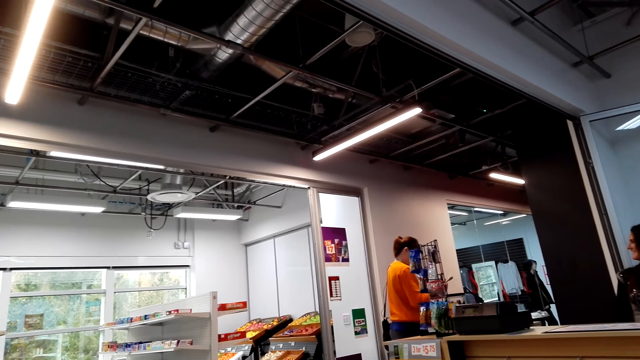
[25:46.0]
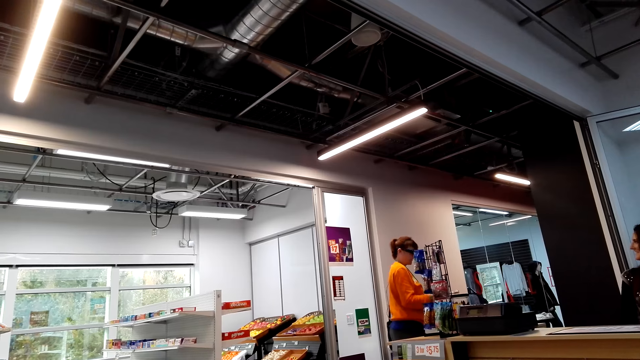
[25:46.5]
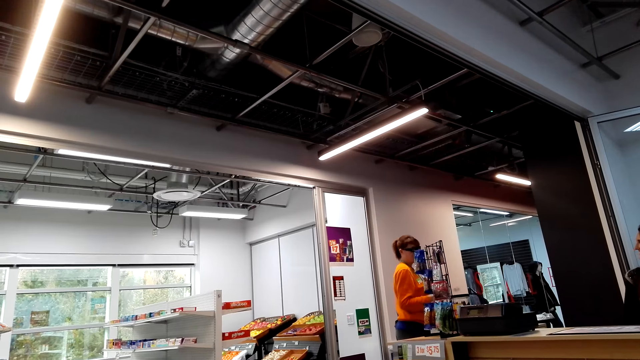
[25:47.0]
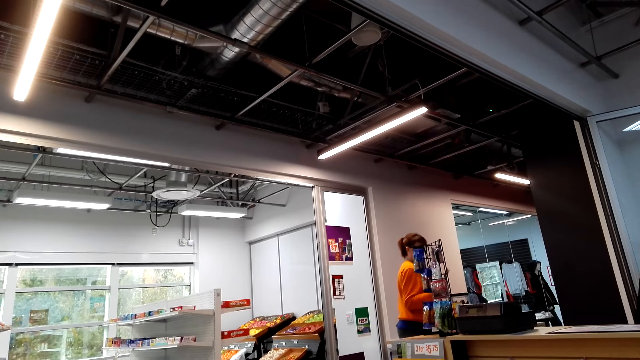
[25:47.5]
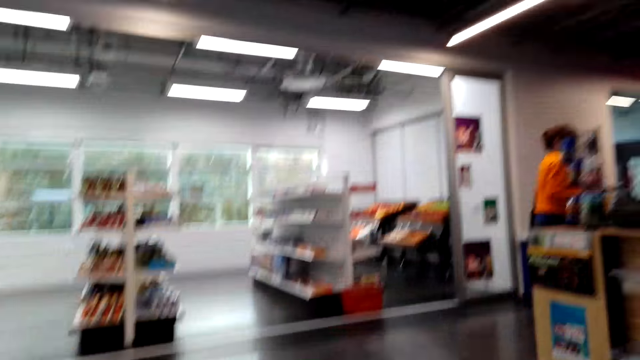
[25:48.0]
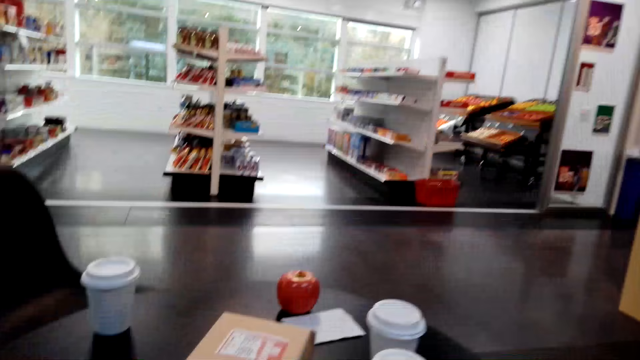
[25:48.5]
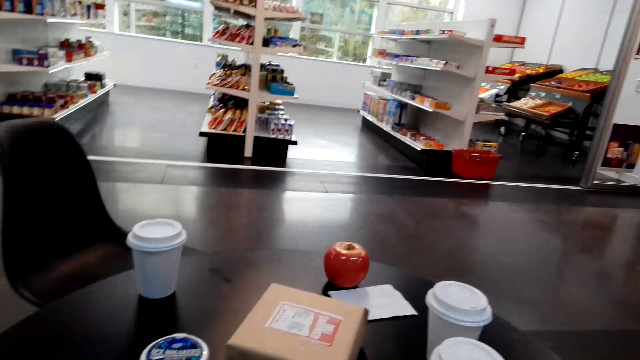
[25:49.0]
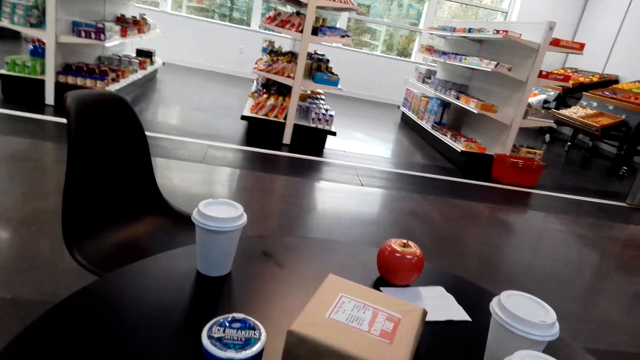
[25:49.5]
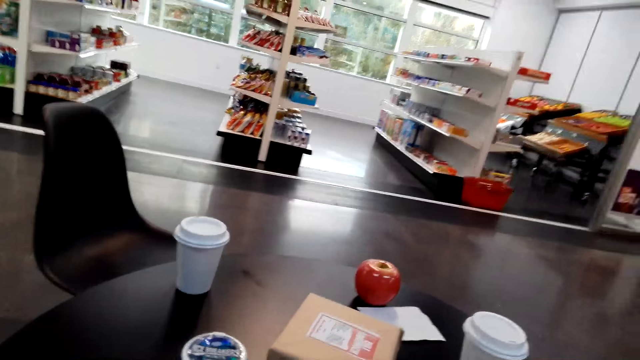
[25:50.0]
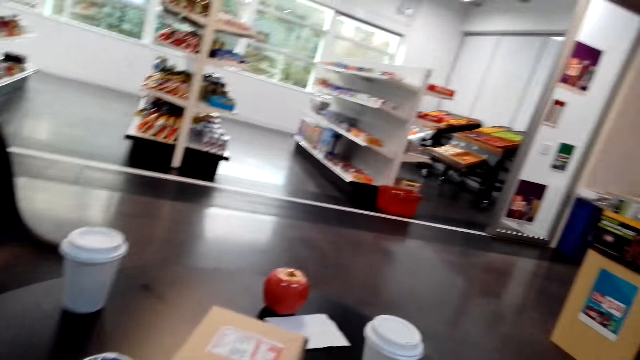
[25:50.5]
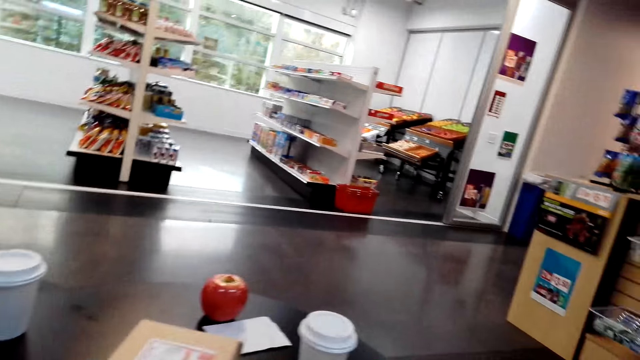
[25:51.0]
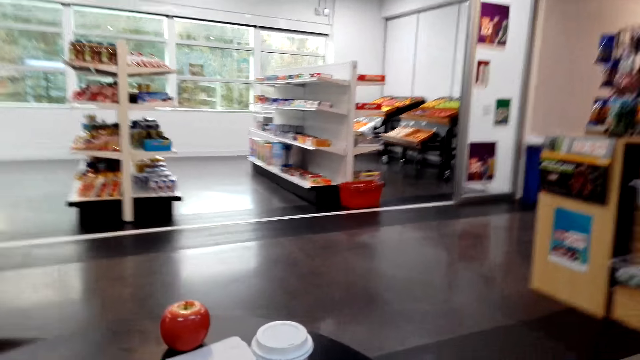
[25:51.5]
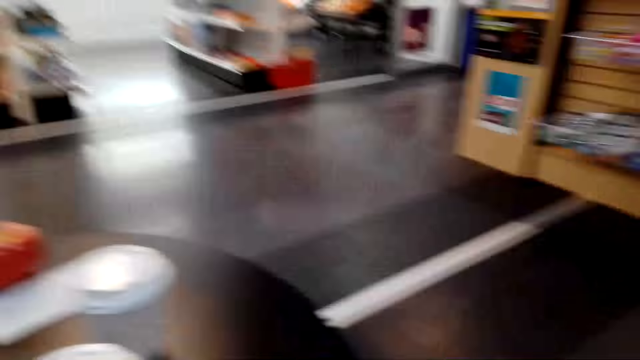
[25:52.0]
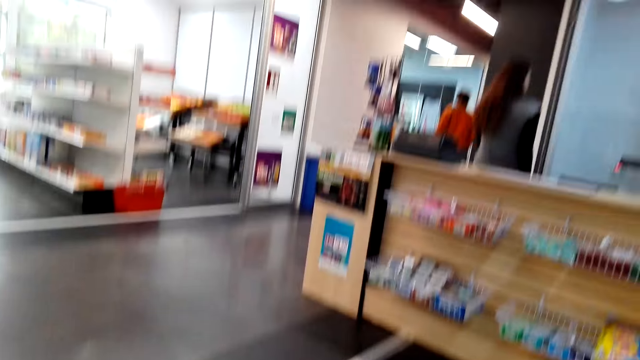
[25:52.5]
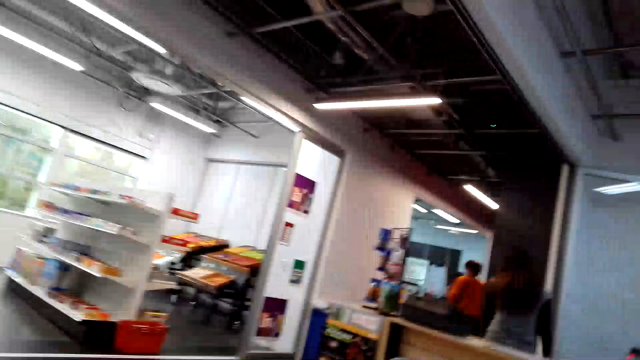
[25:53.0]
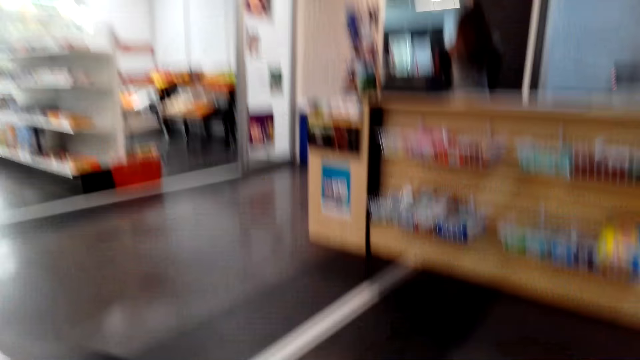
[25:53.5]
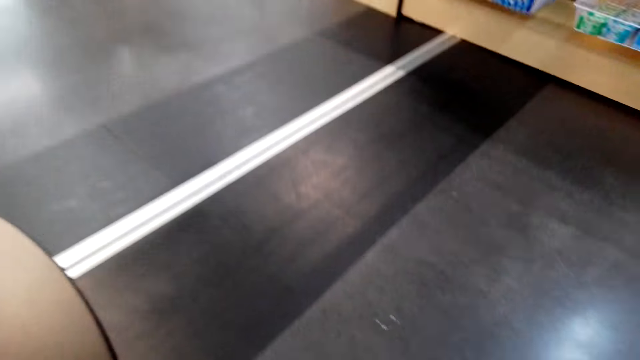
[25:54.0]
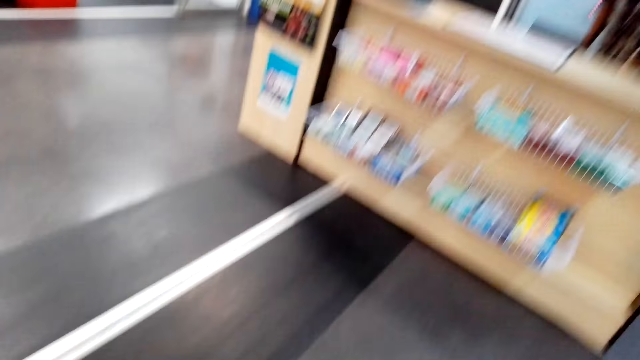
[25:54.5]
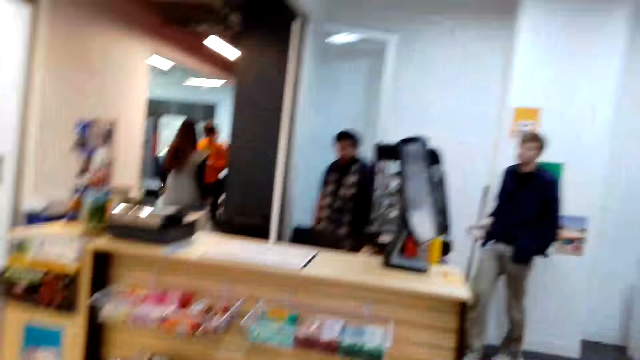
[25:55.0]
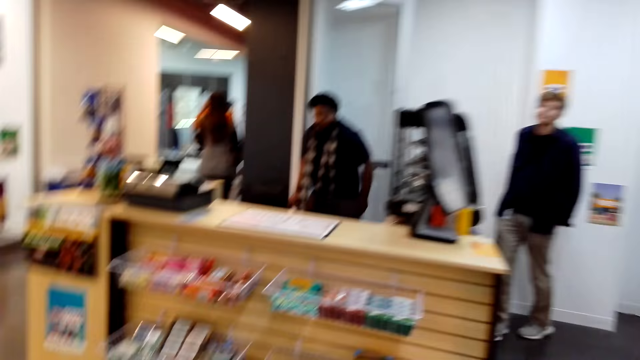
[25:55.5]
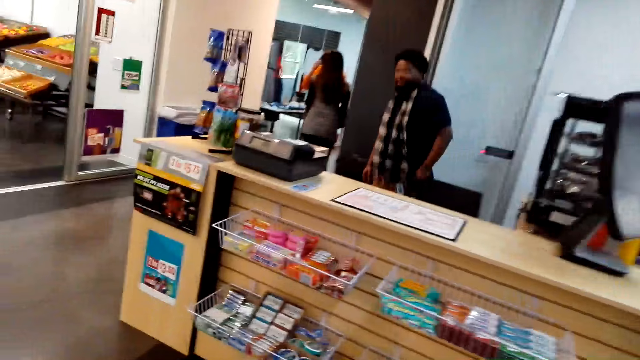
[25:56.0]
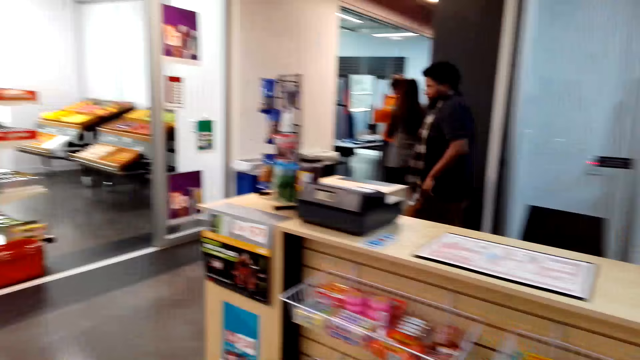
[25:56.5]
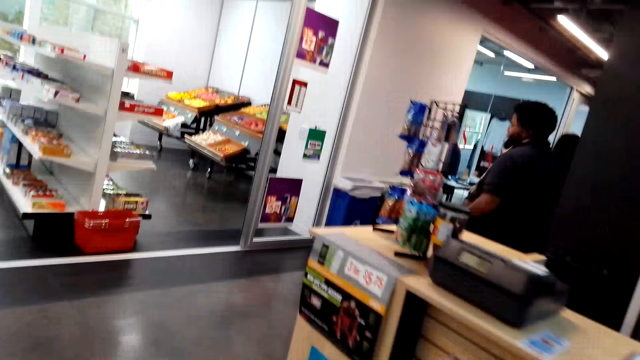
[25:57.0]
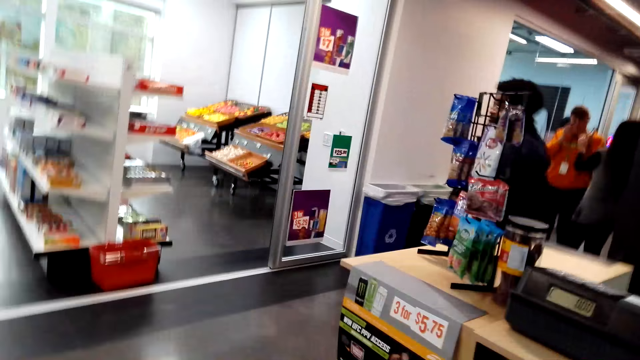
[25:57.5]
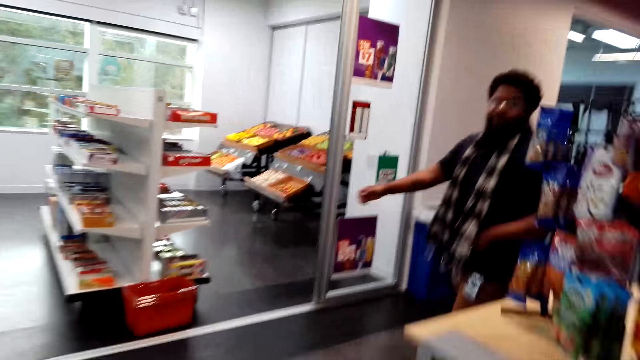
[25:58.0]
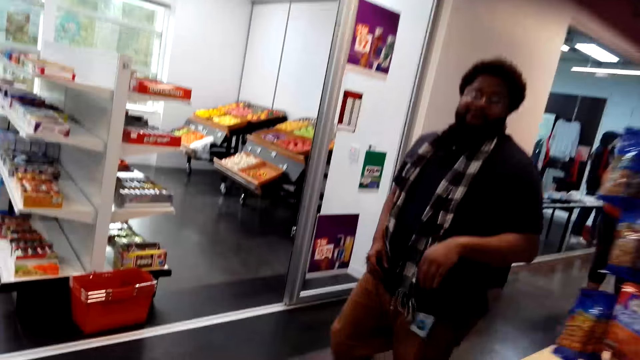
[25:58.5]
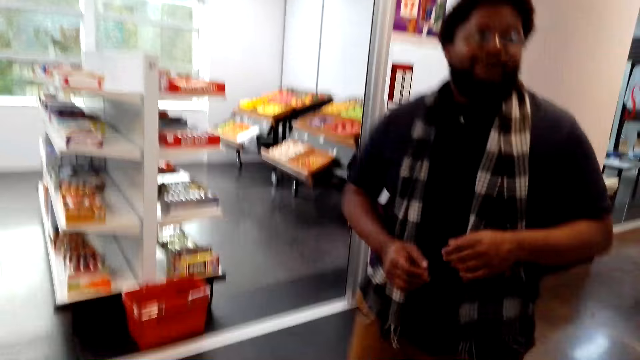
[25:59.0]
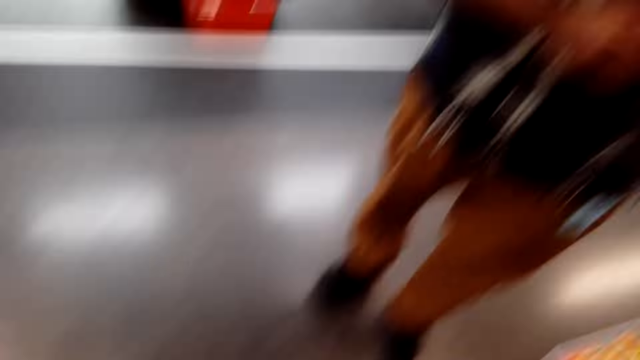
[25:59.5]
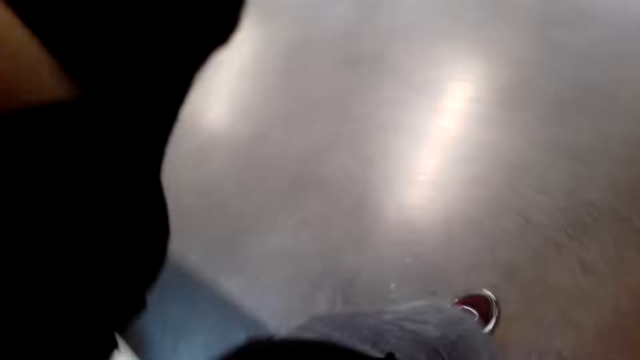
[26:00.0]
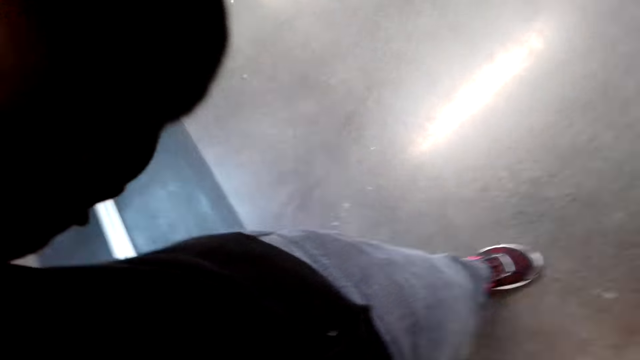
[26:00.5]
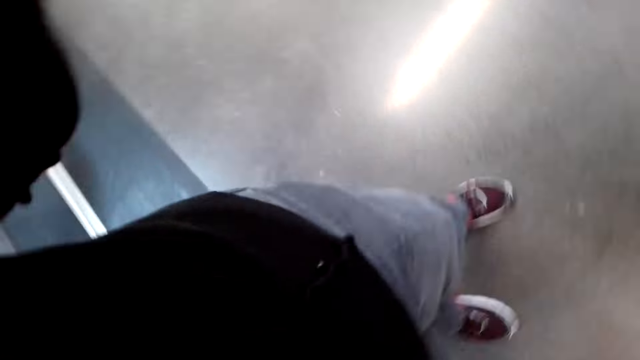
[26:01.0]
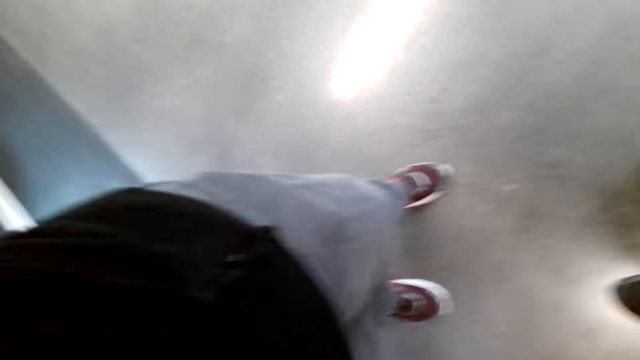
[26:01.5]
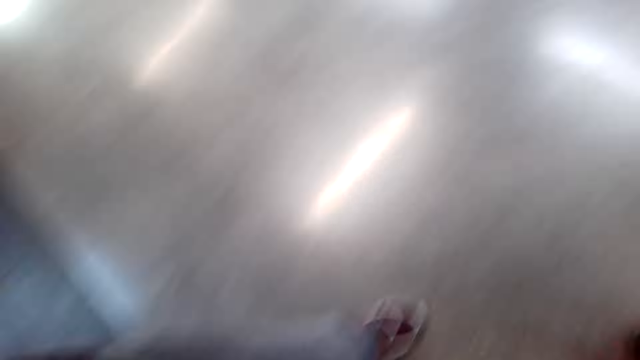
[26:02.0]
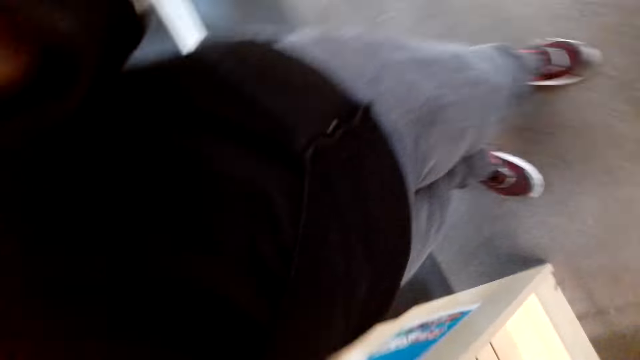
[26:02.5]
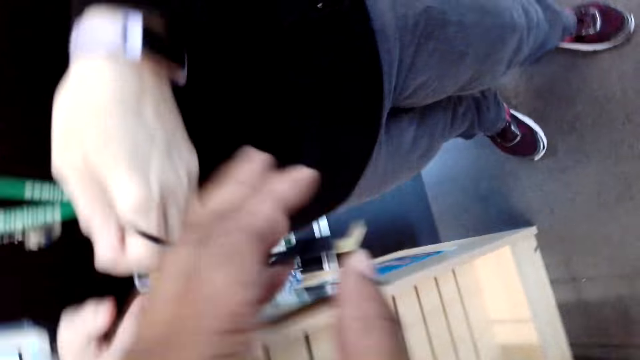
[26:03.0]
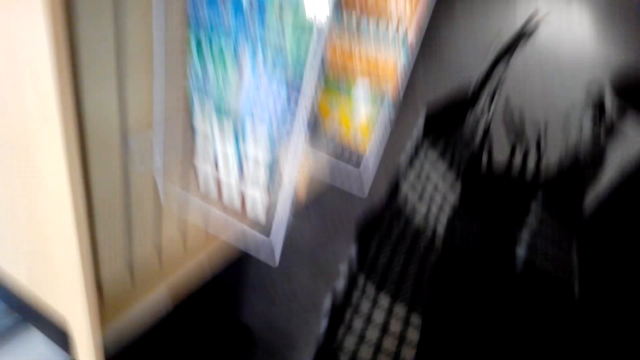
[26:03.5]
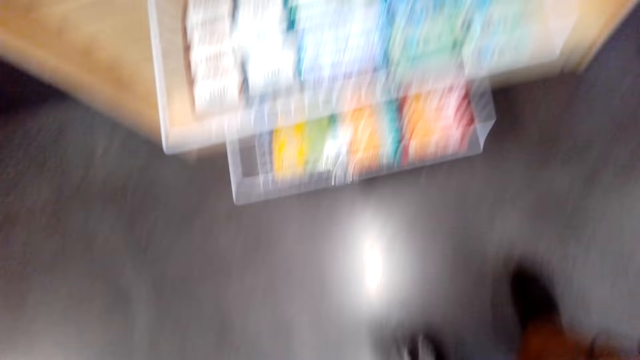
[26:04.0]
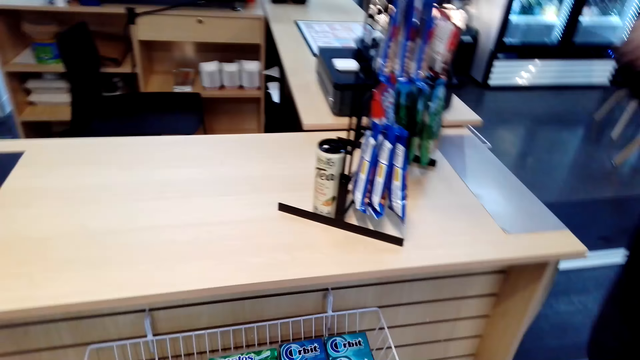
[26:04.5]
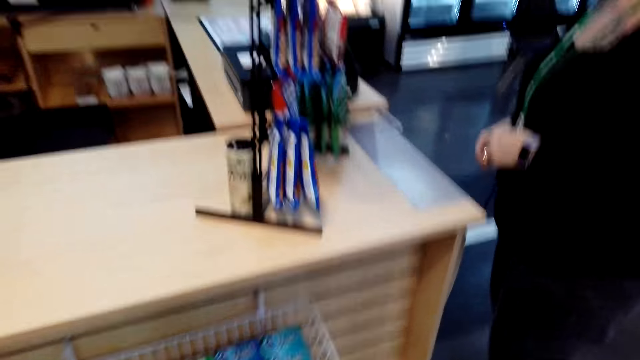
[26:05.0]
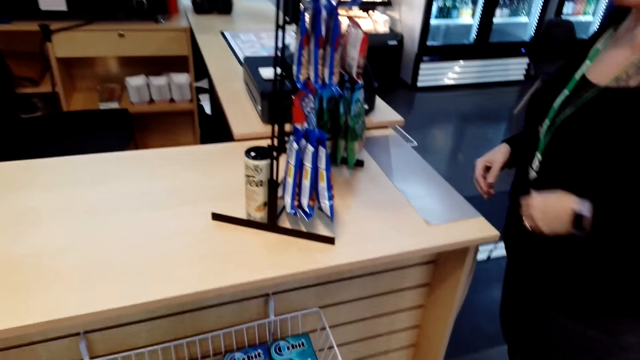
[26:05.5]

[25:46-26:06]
The camera wearer looks around the building. They walk around the building. They adjust the camera.
